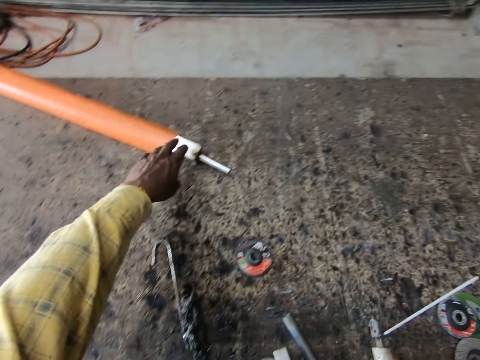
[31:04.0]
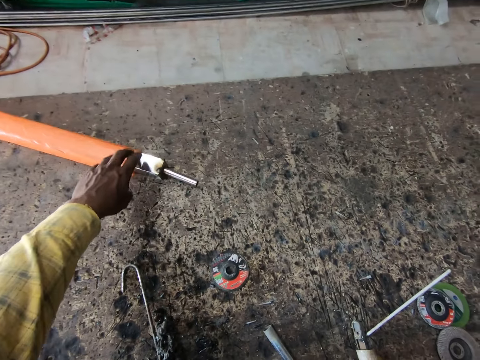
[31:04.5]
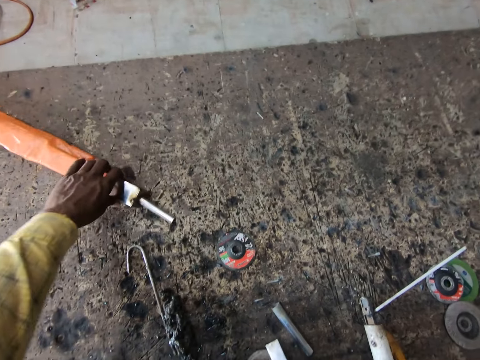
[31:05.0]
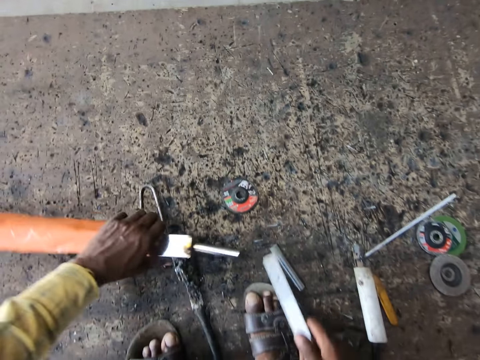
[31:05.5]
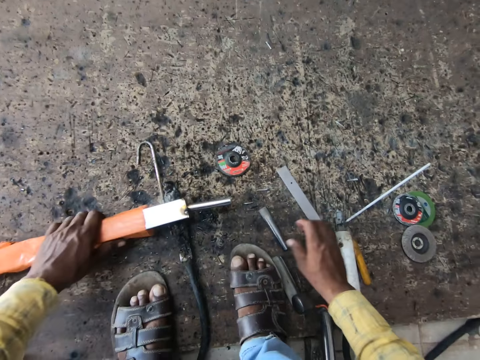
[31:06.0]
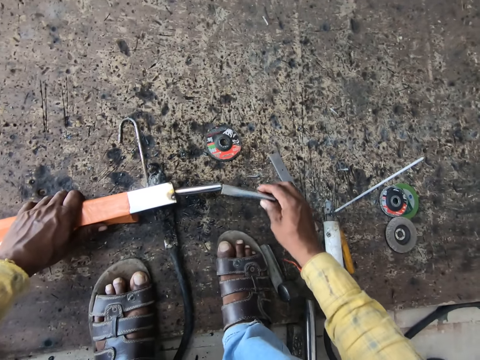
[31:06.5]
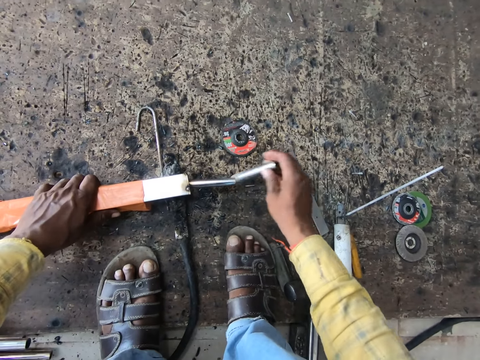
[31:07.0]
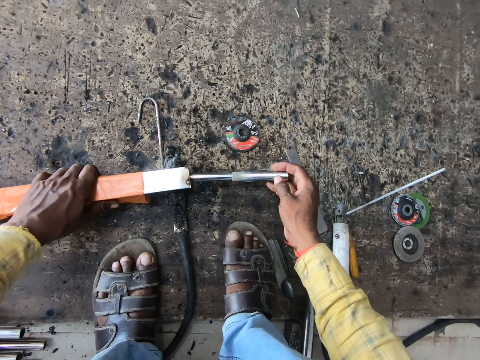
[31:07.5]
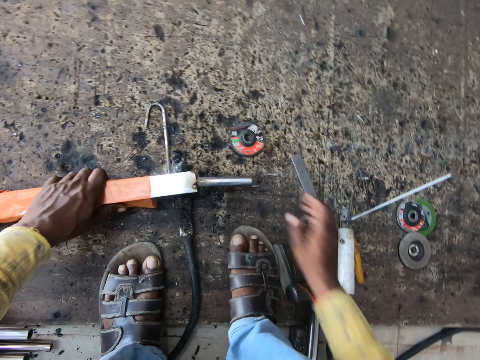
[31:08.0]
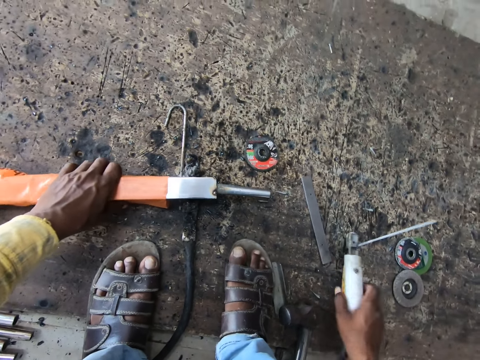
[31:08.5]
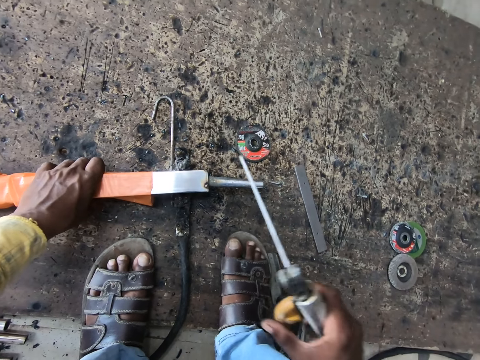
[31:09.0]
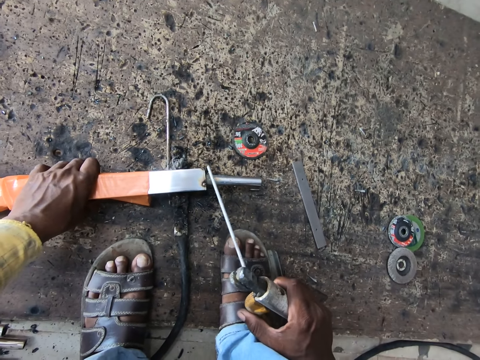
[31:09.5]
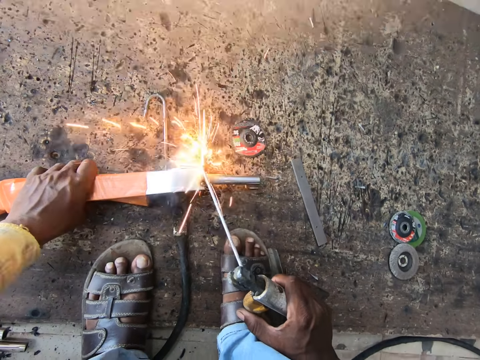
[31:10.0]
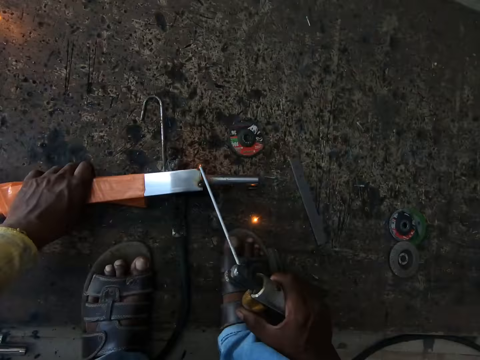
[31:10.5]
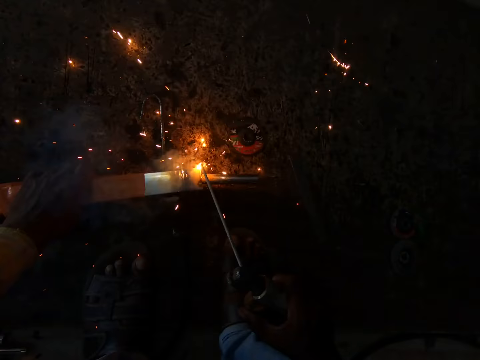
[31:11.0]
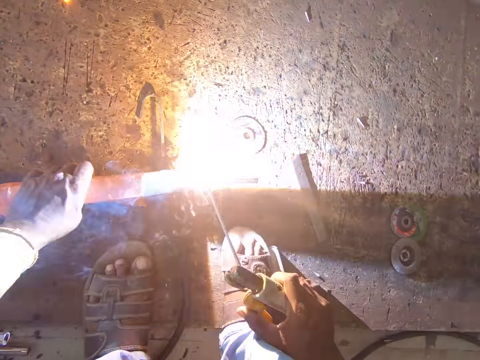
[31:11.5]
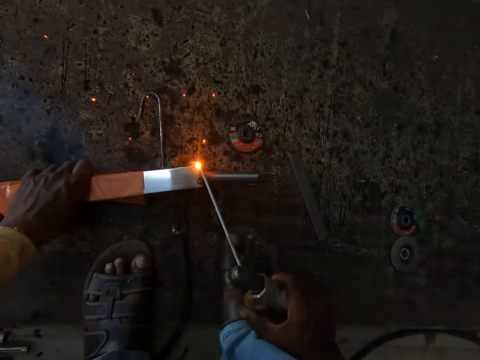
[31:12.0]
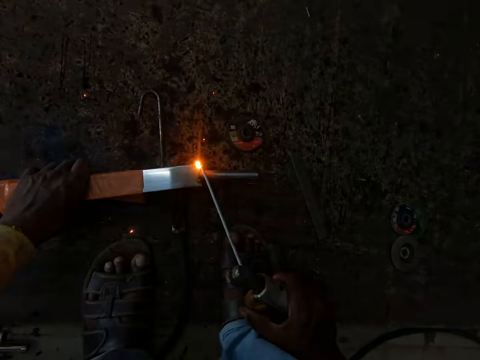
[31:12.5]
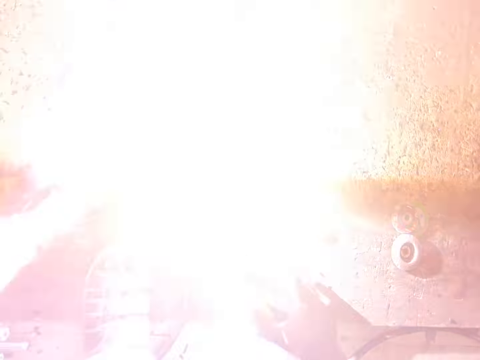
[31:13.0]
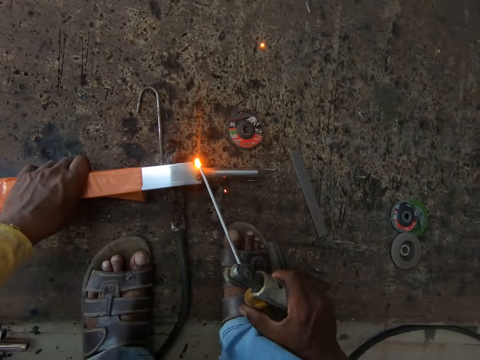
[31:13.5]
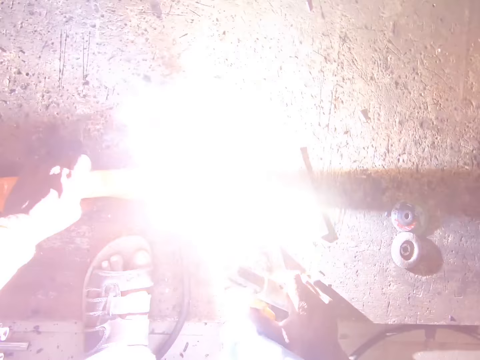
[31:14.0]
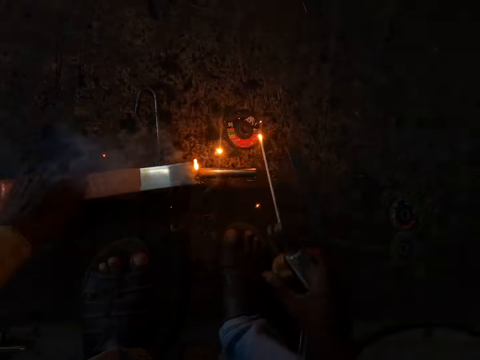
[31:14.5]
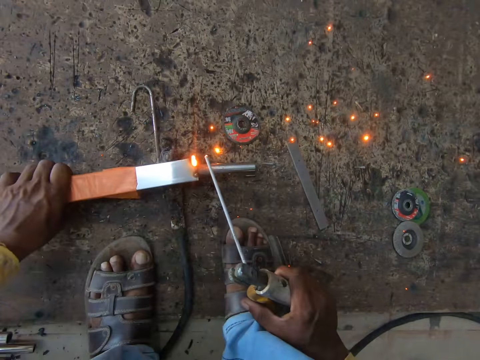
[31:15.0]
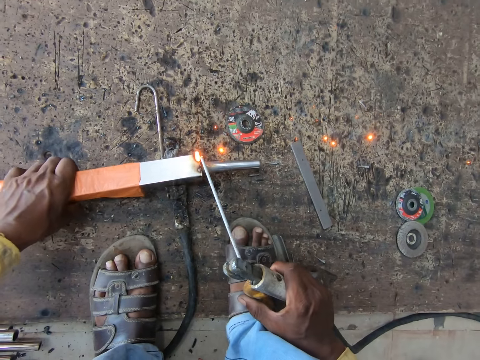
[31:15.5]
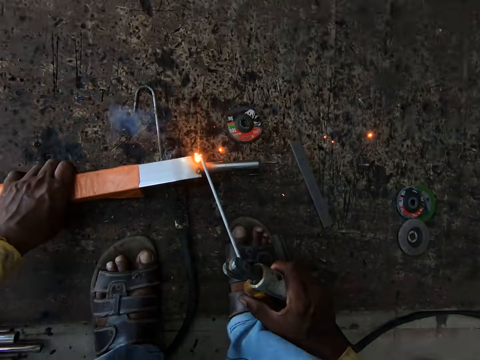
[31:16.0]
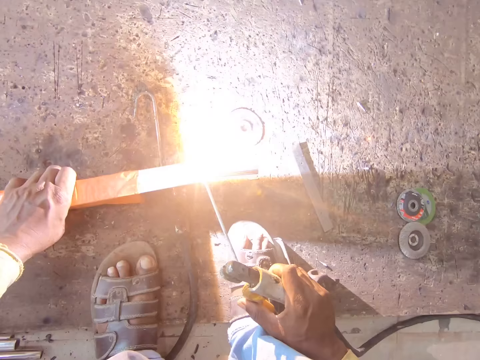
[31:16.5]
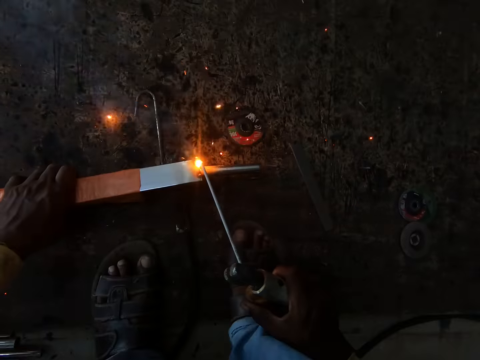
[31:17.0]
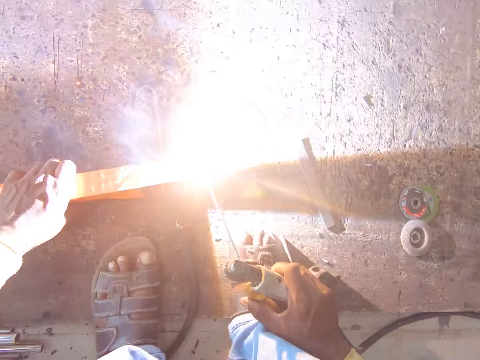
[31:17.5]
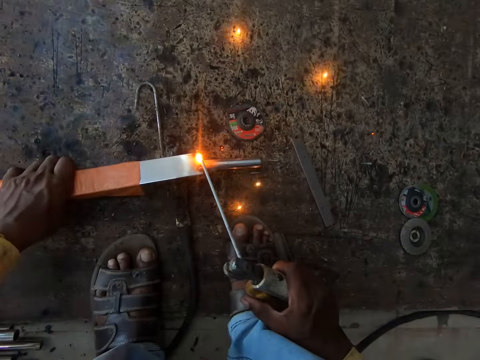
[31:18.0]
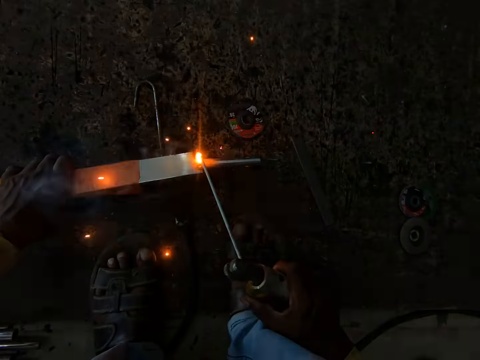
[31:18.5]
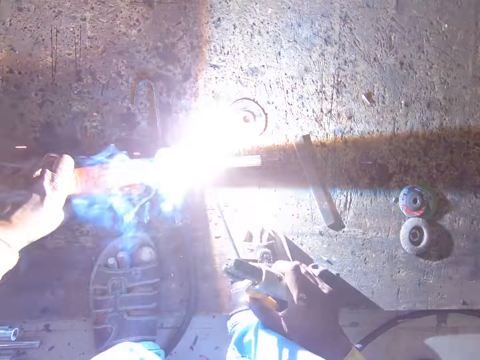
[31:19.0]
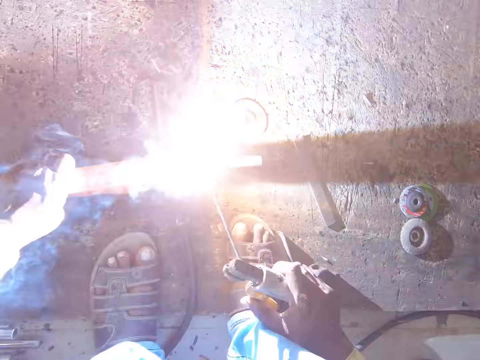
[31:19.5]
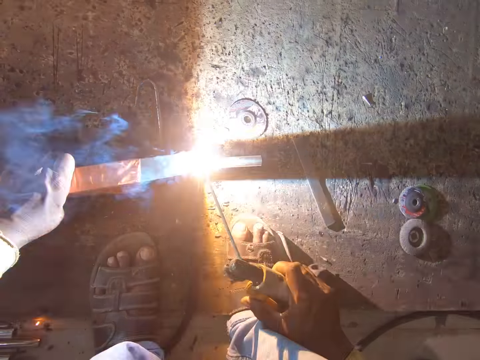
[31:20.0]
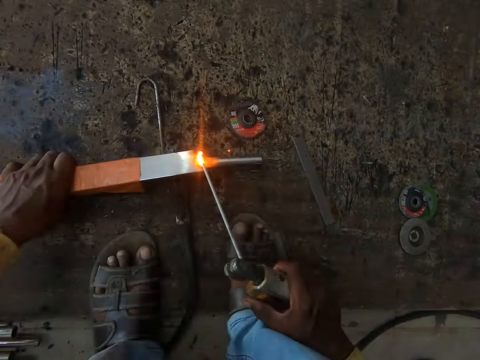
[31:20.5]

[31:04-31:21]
The camera wearer picks up the tirupati tube. They drop the metal, pick up another metal rod with the left hand, and fix the metal to the tirupati tube. They pick up the welding tool. They weld the metal rod with a welding machine in the right hand. They look down.

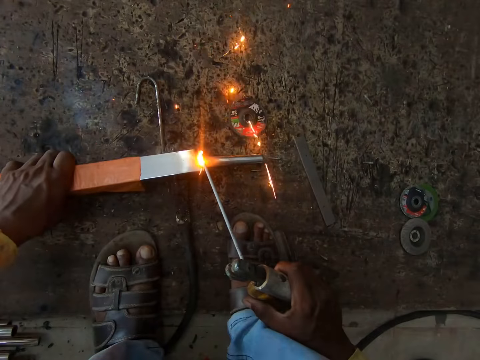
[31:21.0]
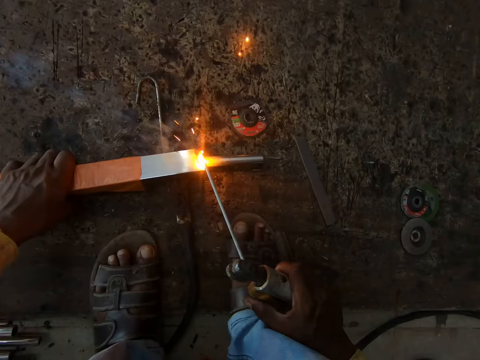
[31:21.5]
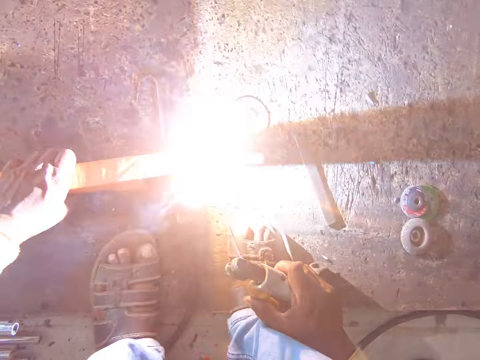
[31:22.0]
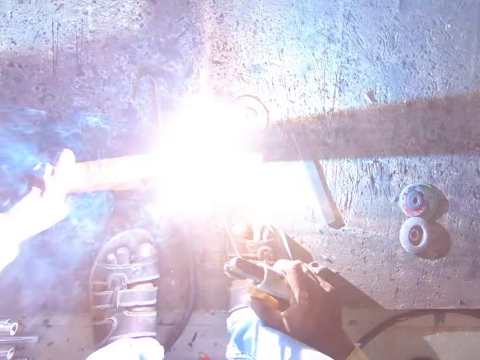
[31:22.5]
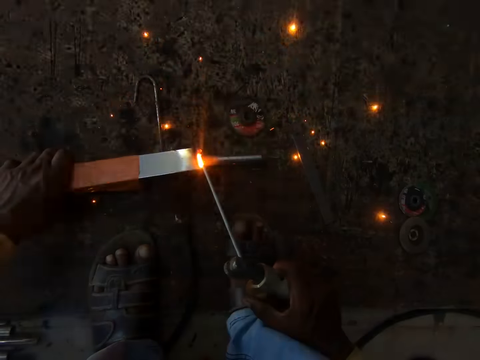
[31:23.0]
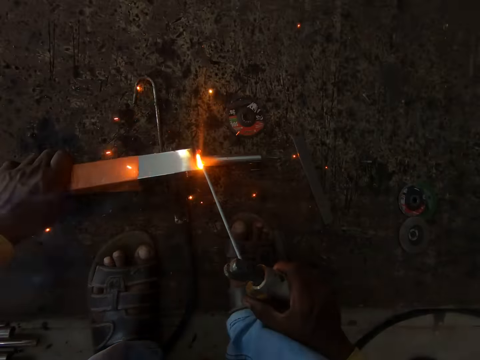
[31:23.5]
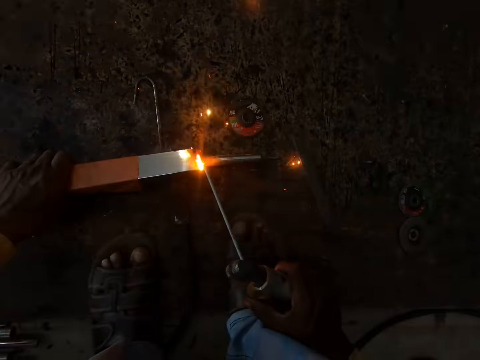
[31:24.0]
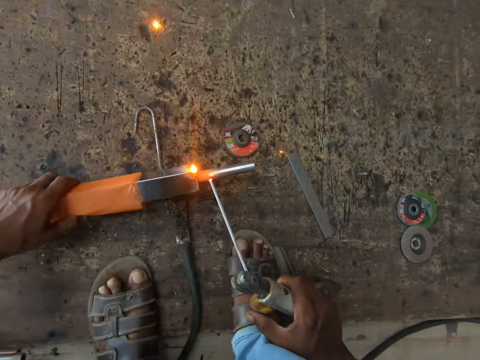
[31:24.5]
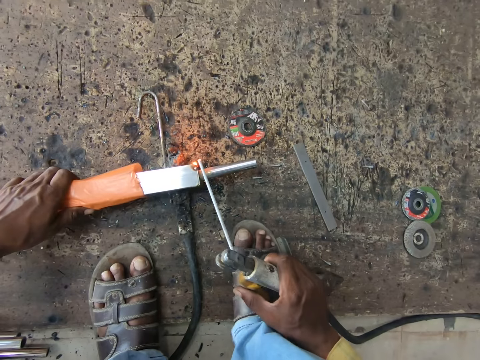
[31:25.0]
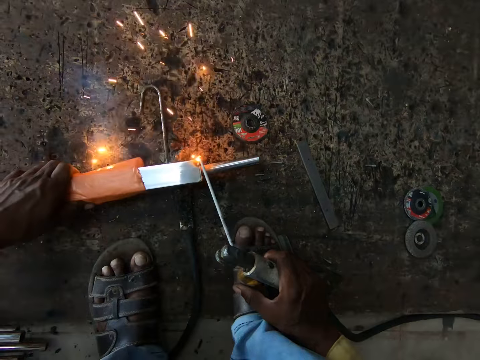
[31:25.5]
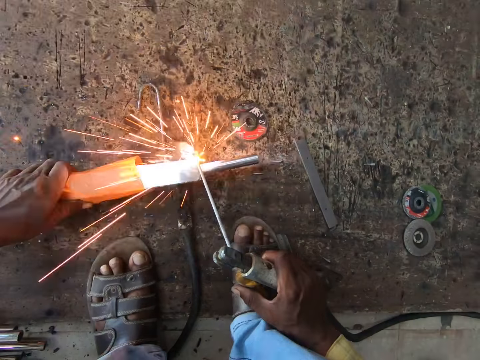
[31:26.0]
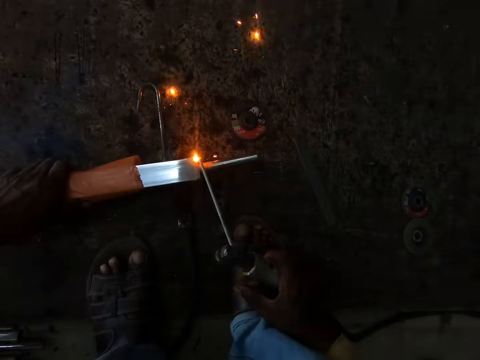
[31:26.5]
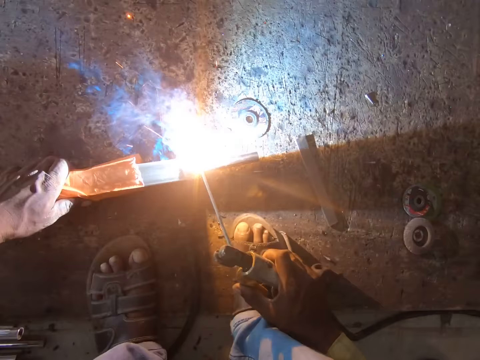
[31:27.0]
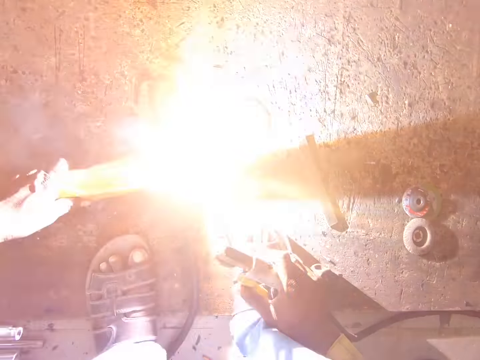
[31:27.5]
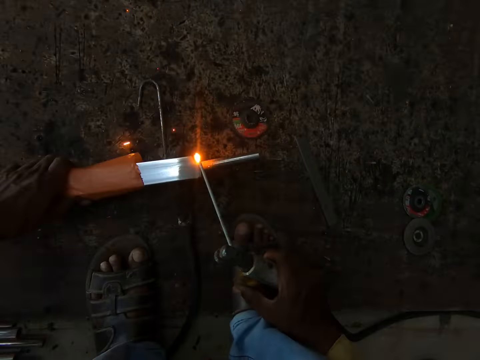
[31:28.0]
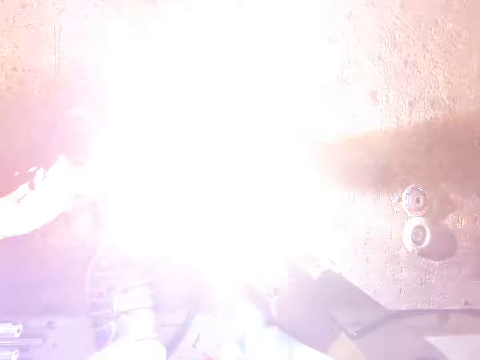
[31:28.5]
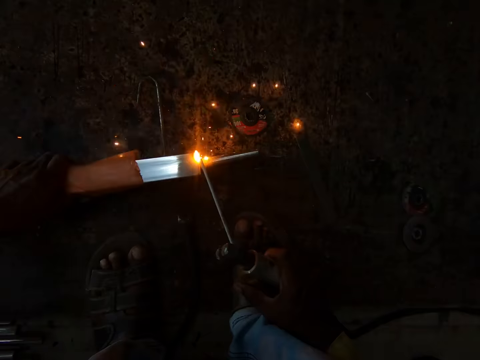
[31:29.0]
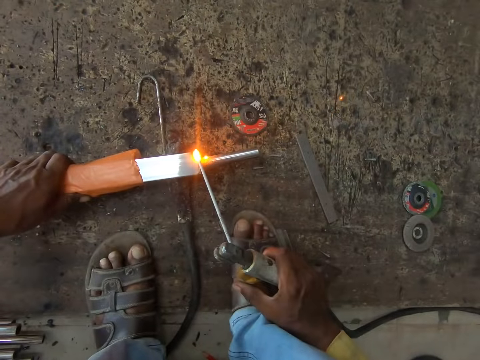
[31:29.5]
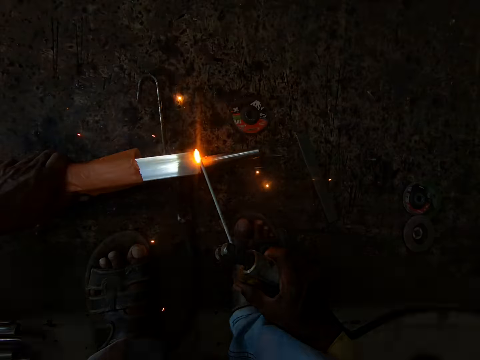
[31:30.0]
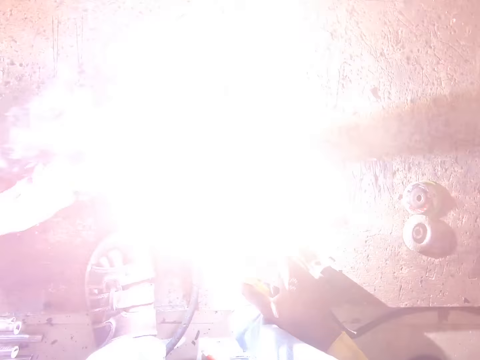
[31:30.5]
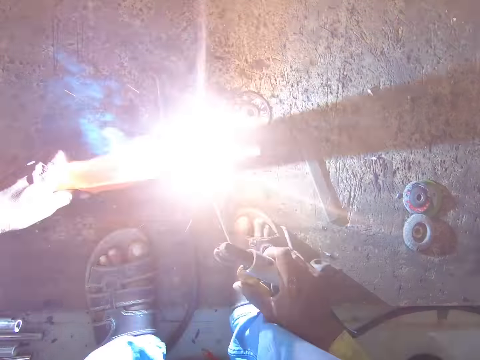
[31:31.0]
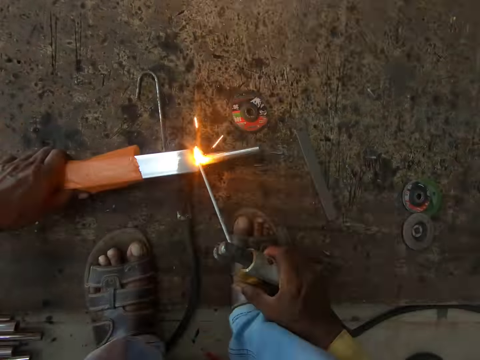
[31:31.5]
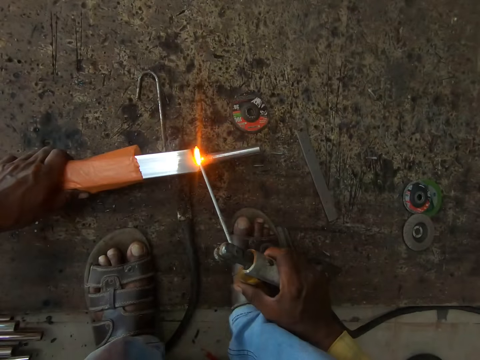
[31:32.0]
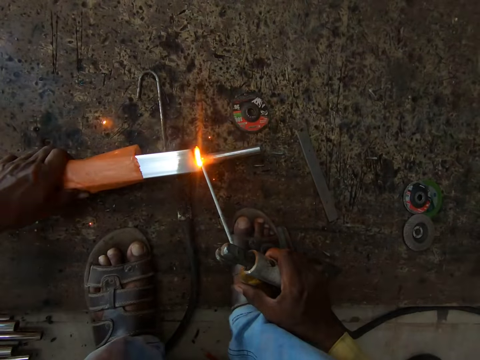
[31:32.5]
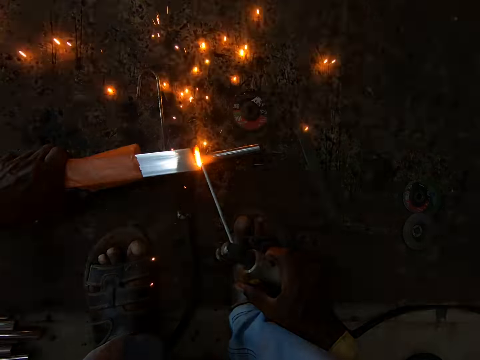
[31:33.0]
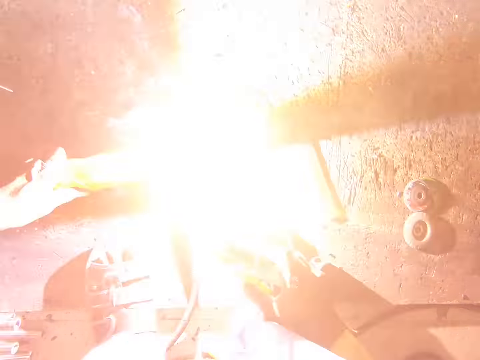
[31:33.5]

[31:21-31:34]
The camera wearer welds the metal rod with a welding machine in the right hand. They rotate the metal rod with the left hand. They weld the metal rod with the welding machine in the right hand.
